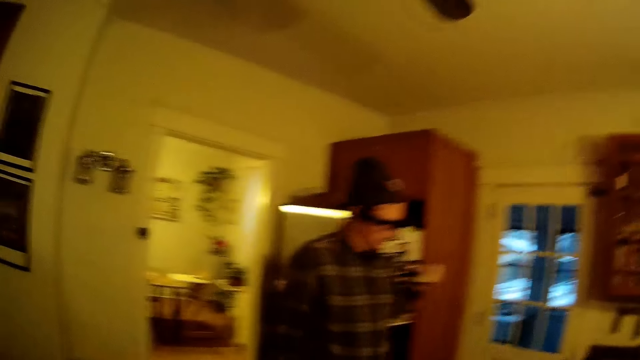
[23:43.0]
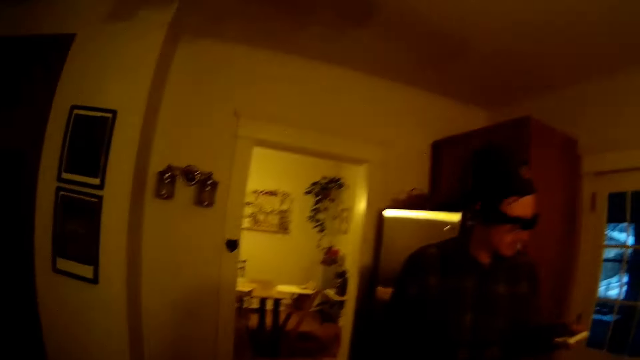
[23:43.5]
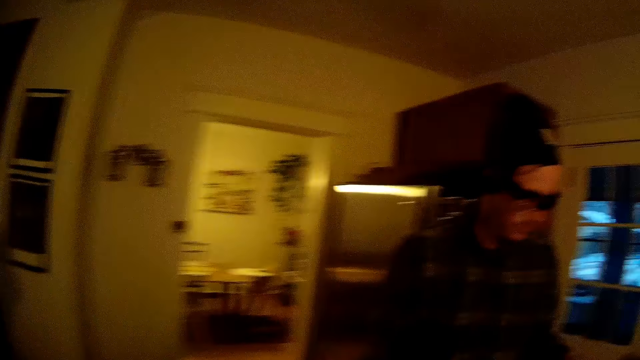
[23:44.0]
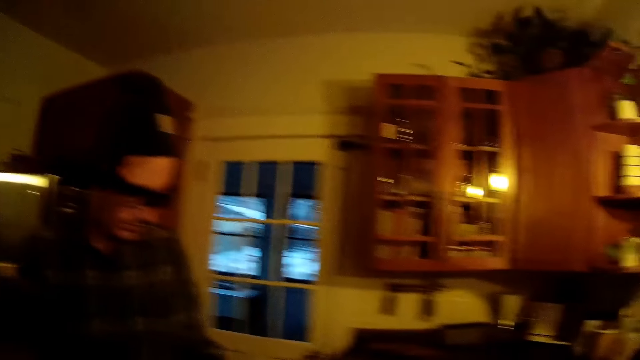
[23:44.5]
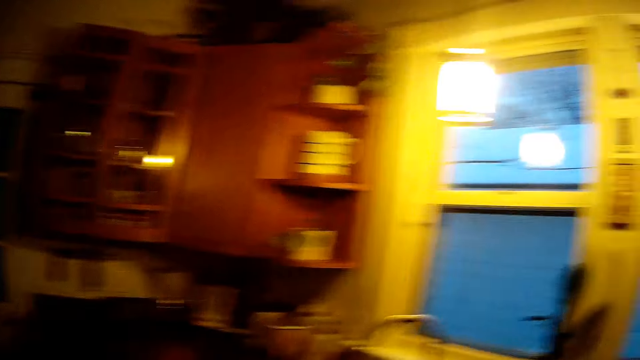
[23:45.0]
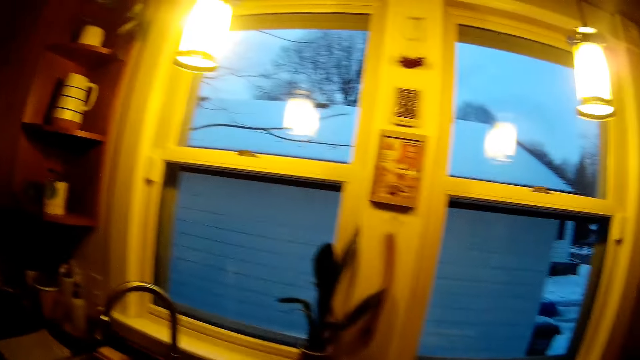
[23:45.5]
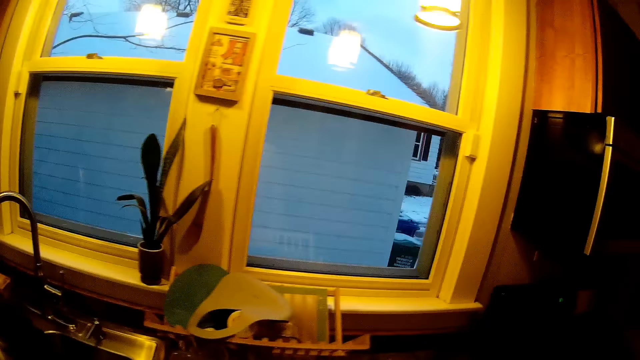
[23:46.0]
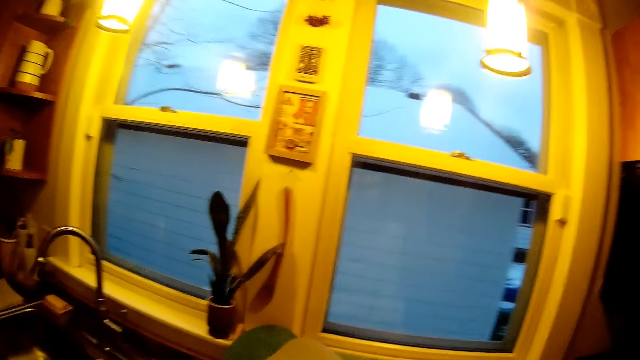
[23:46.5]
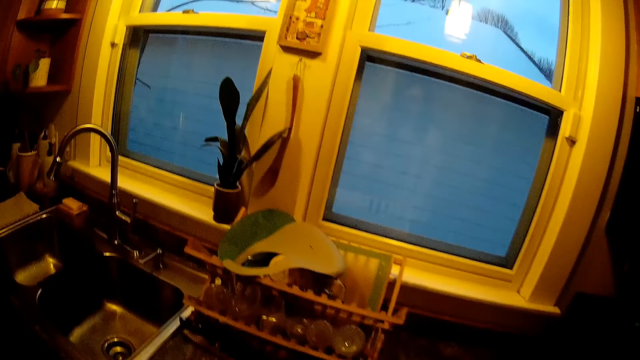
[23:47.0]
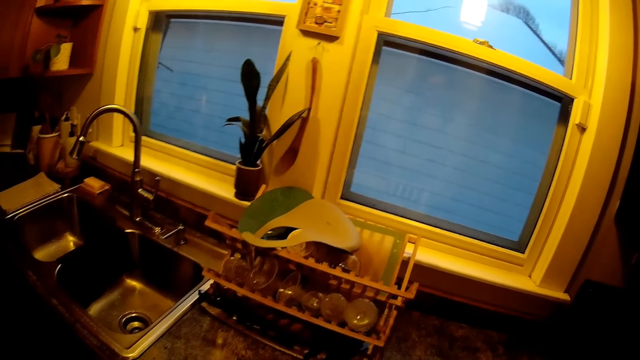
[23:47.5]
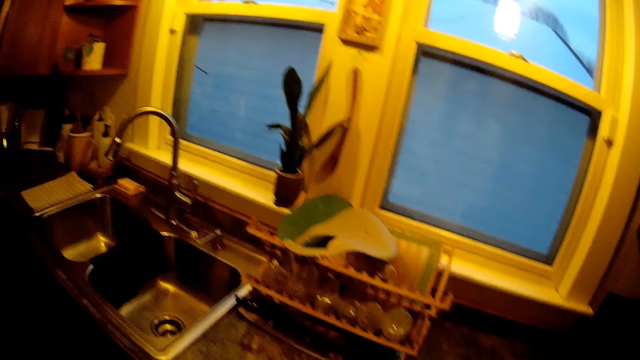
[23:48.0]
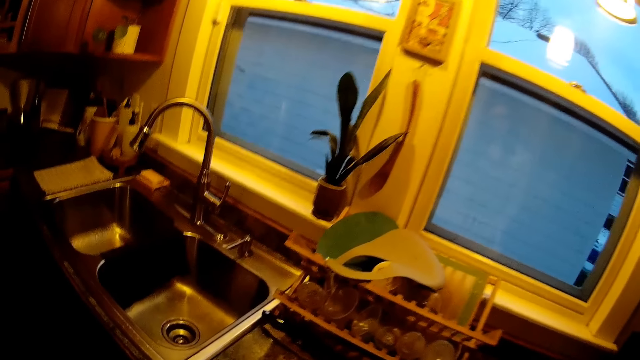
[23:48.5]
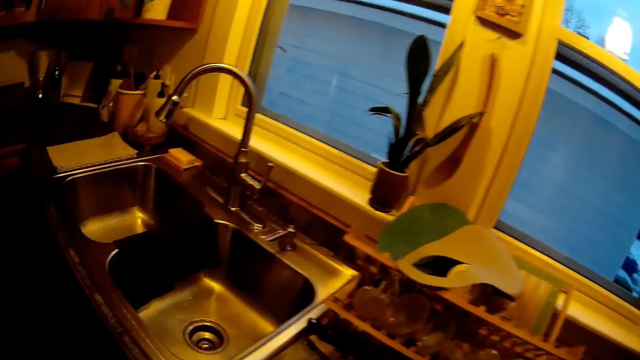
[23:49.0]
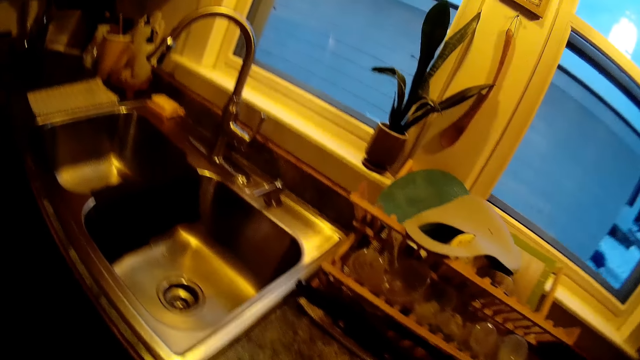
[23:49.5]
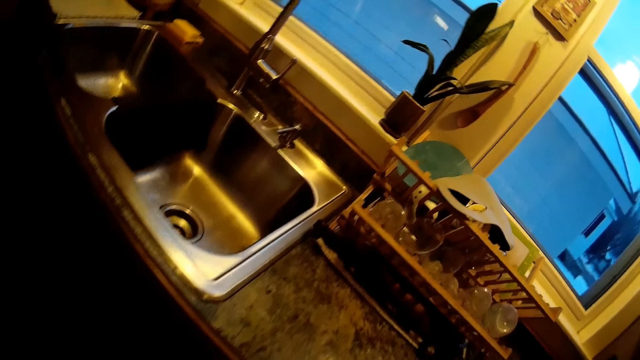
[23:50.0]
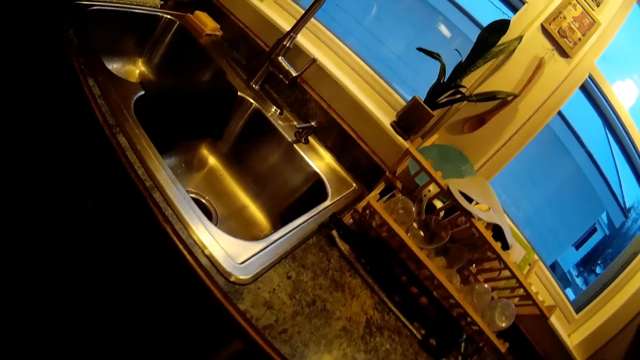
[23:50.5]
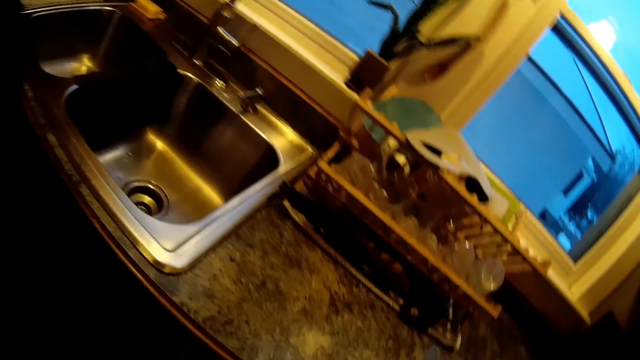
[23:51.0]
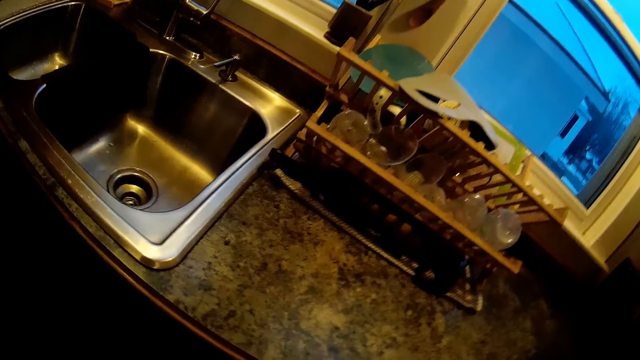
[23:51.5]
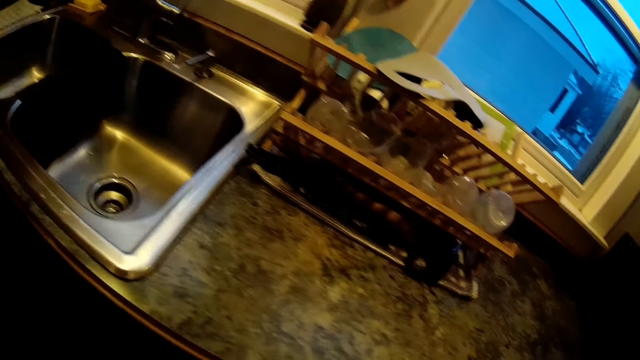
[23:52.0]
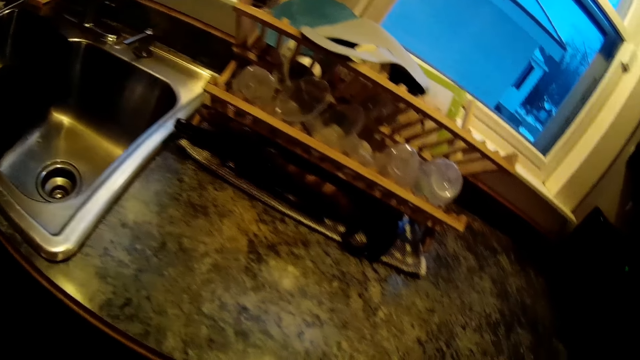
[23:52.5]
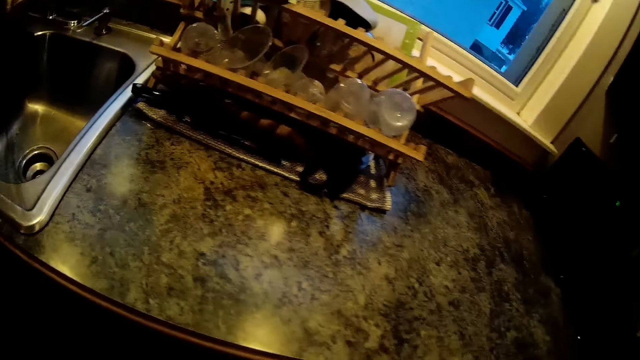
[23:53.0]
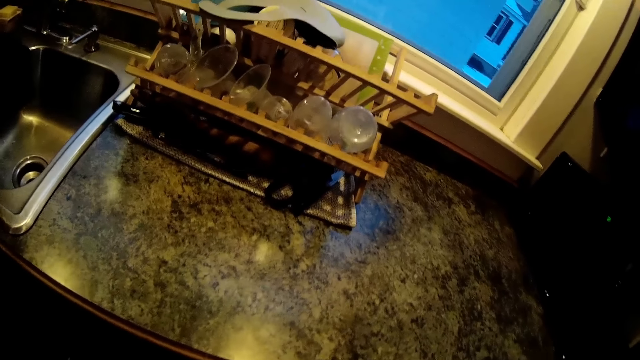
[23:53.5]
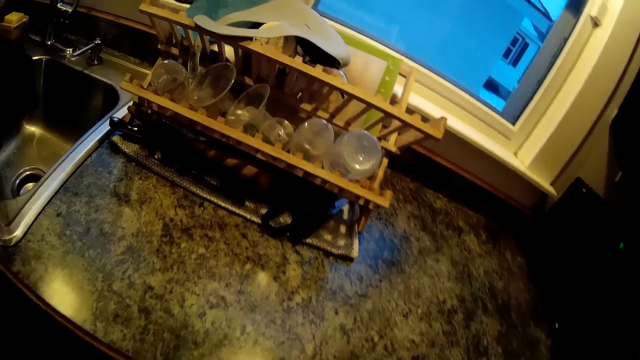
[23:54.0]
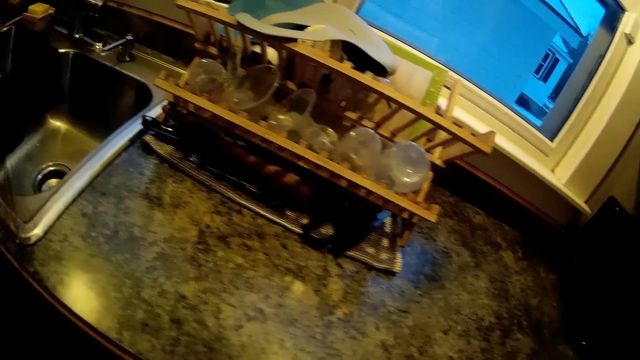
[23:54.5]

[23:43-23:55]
A man walks into the kitchen. The man walks around the kitchen. The camera wearer interacts with the man. They handle something.

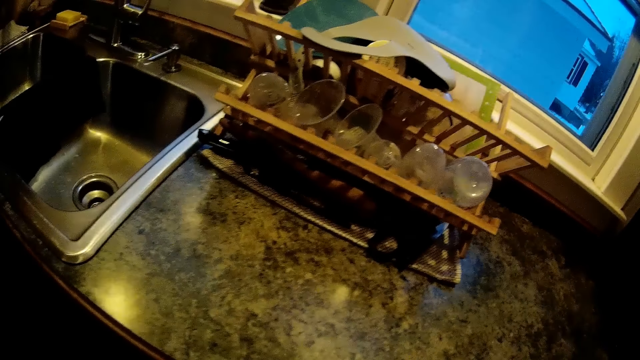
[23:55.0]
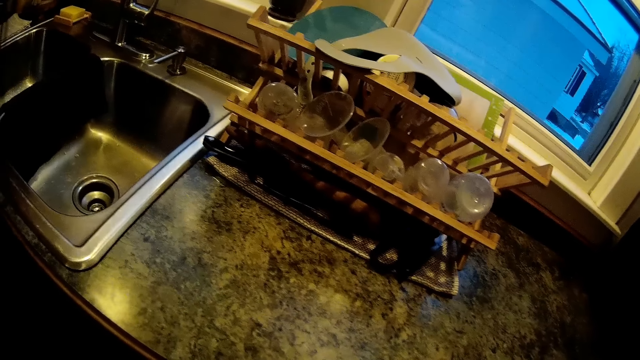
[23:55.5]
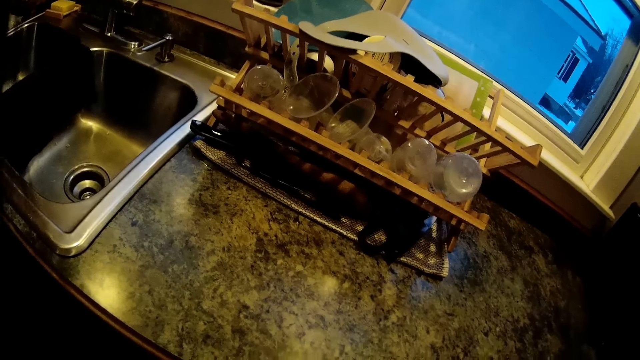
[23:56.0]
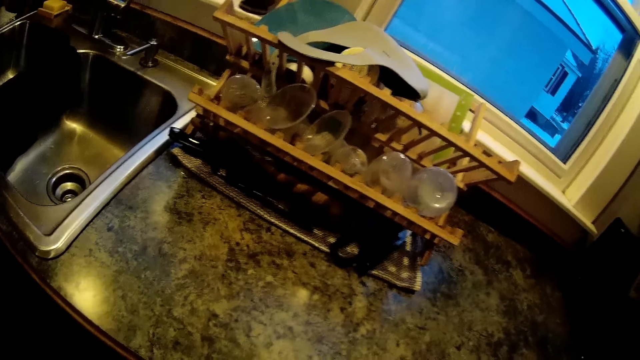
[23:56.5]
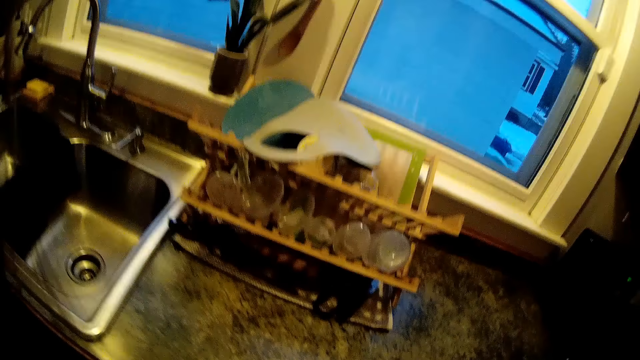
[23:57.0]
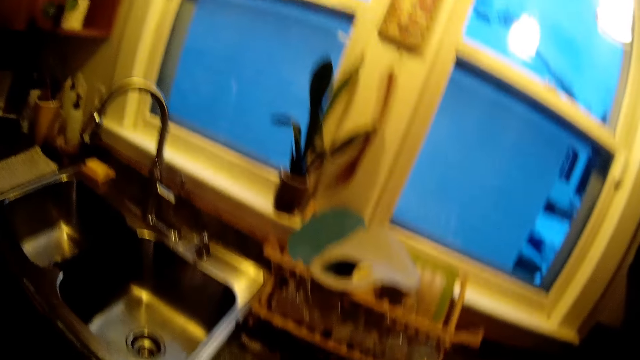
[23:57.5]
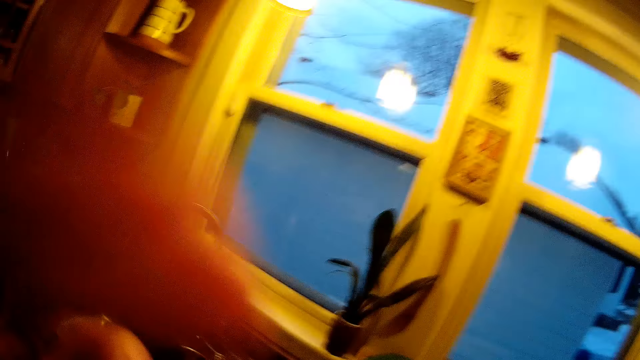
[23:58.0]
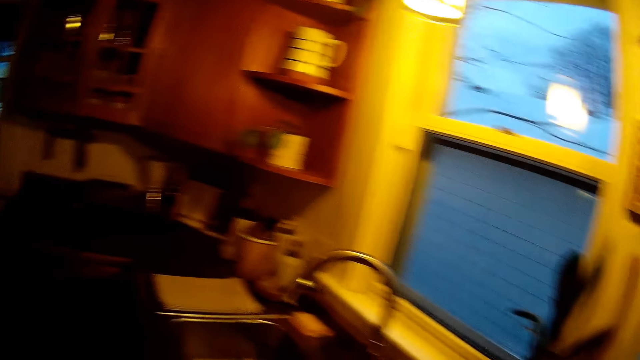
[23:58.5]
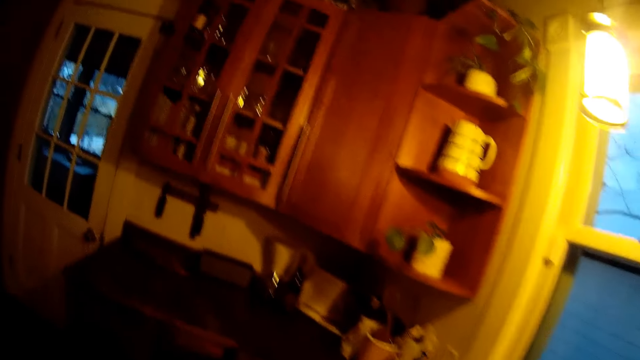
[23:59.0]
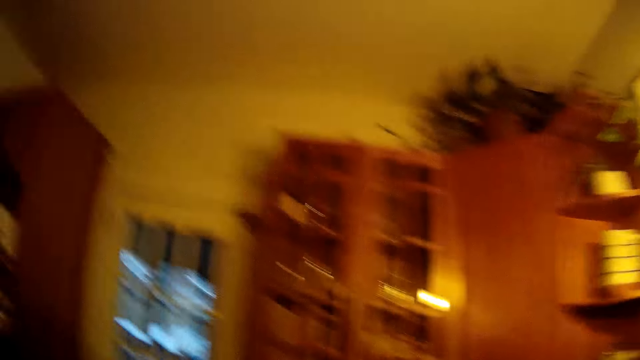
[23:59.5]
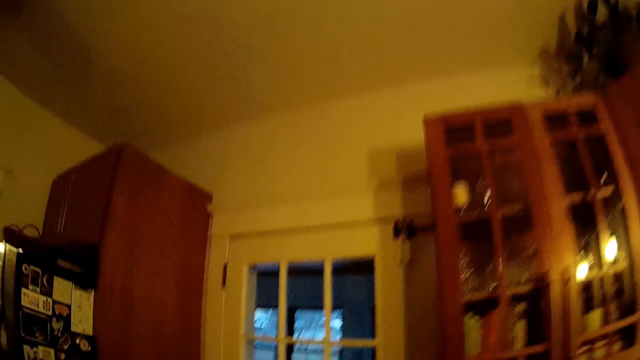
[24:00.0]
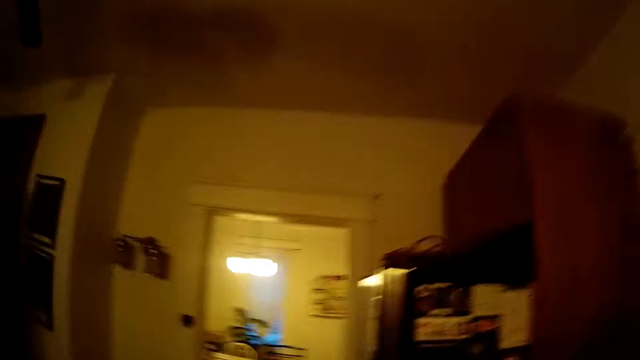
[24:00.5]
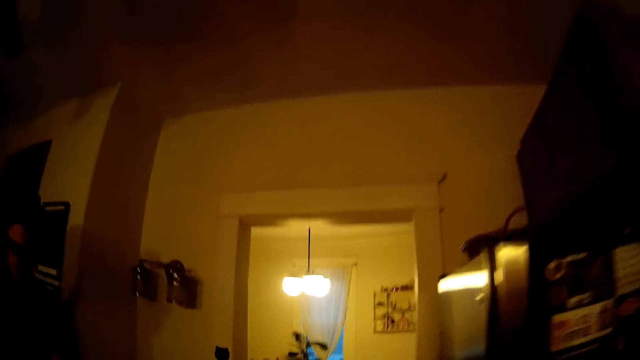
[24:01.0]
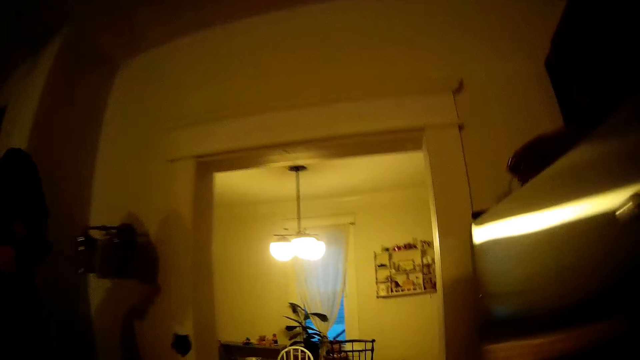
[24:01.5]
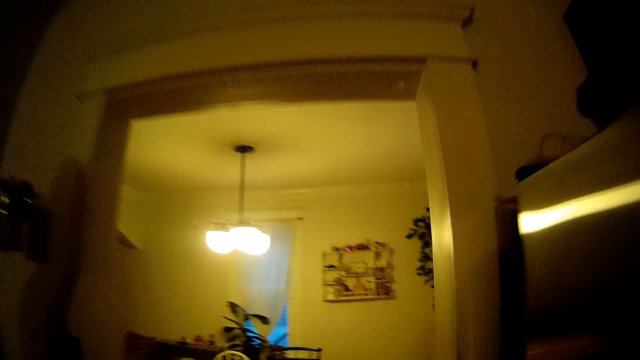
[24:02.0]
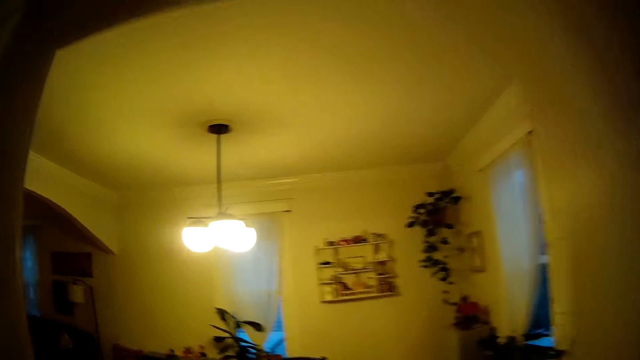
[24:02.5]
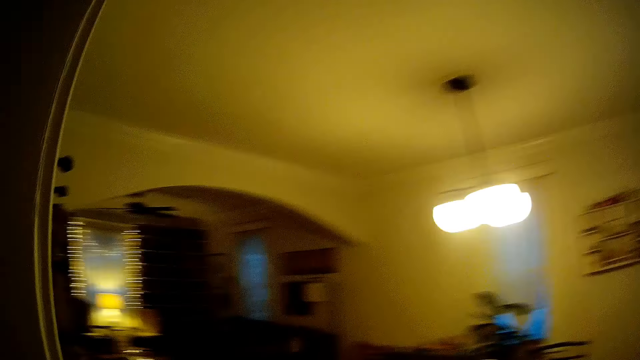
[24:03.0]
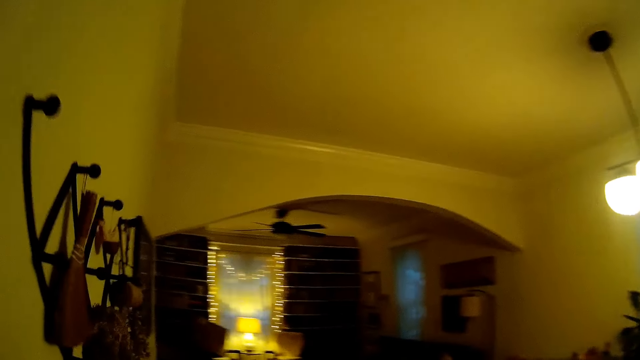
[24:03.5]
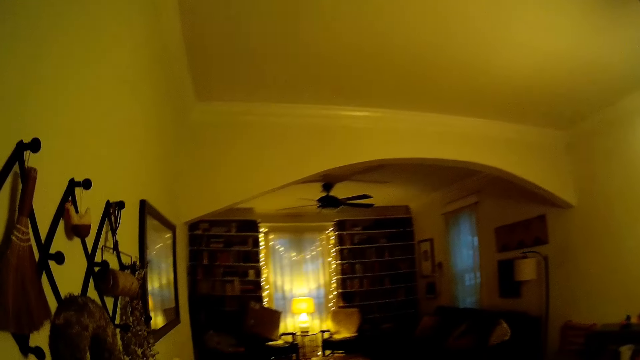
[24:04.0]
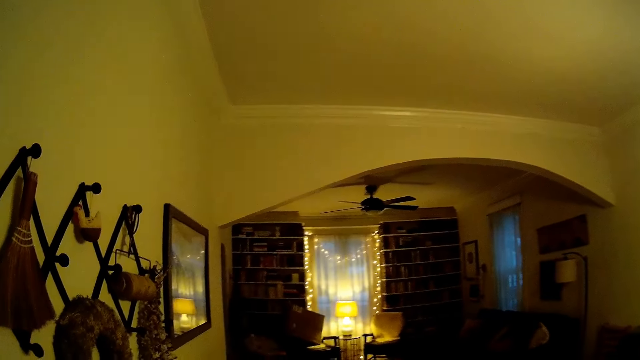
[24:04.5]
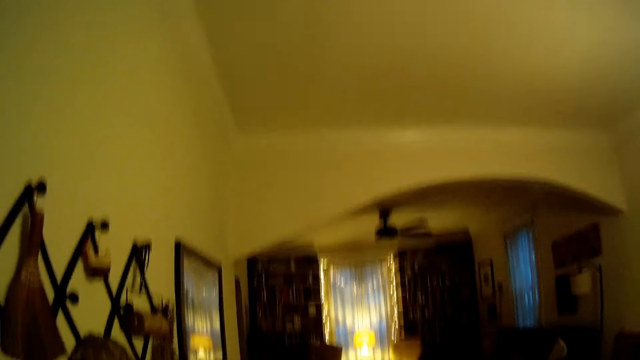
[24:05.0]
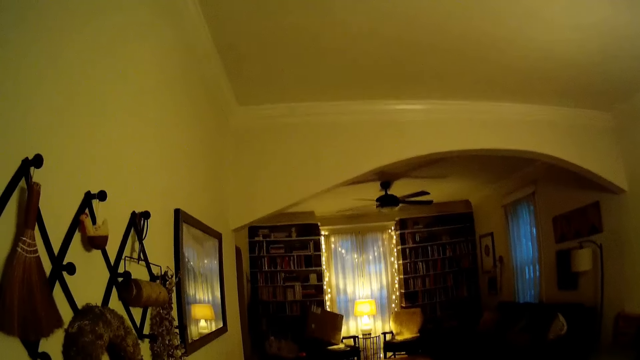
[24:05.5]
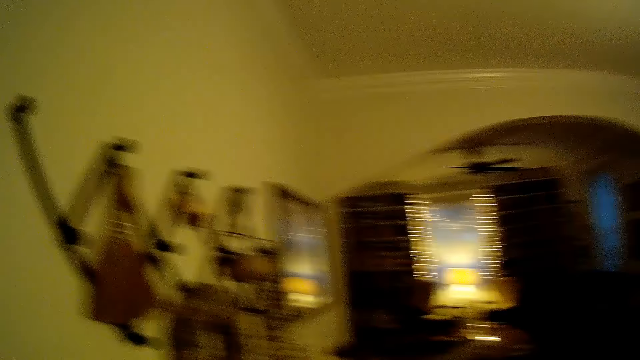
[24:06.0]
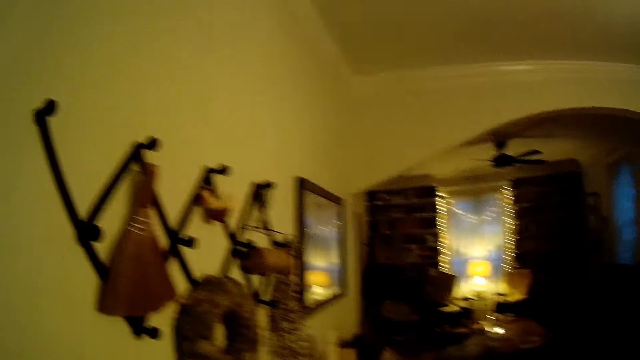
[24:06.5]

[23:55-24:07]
The camera wearer touches her face with her left hand. She lifts the left hand. She interacts with the man. She walks around the kitchen. She walks into a dining room.
